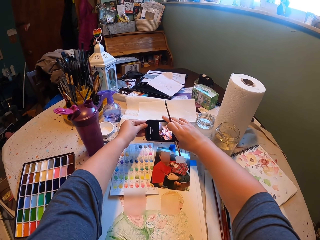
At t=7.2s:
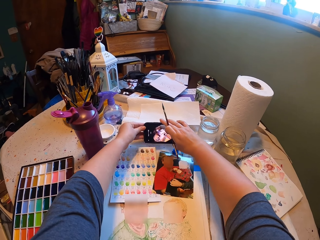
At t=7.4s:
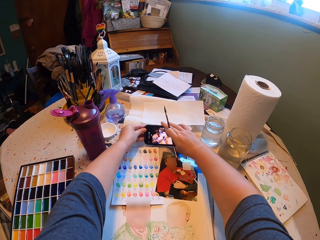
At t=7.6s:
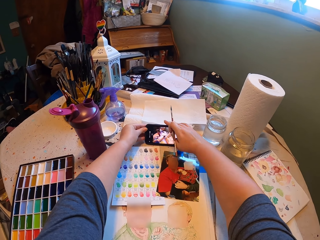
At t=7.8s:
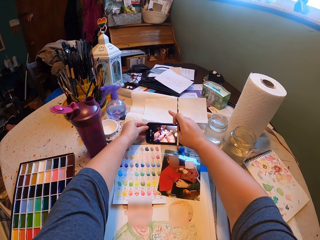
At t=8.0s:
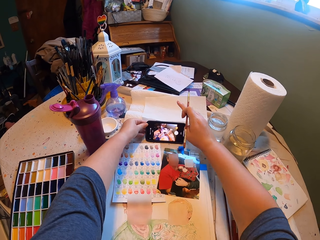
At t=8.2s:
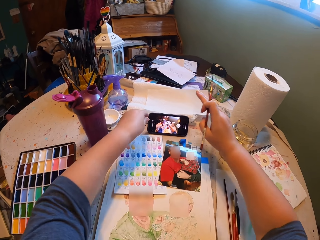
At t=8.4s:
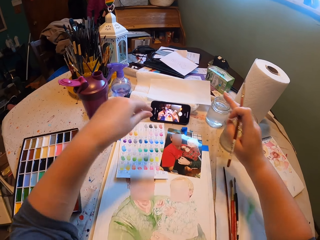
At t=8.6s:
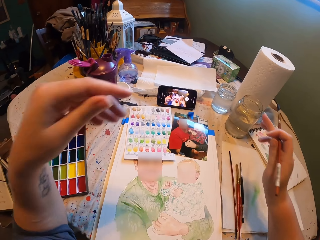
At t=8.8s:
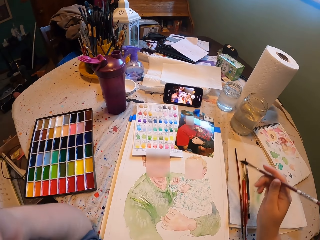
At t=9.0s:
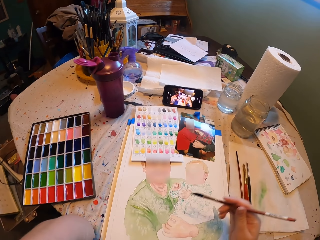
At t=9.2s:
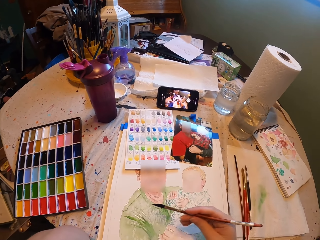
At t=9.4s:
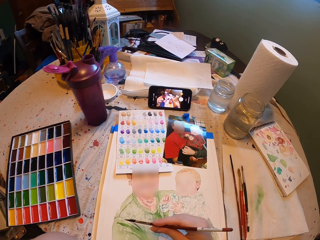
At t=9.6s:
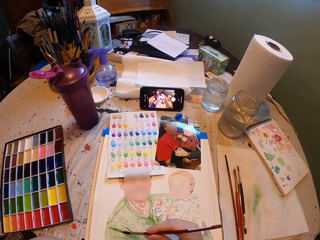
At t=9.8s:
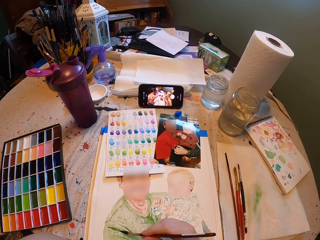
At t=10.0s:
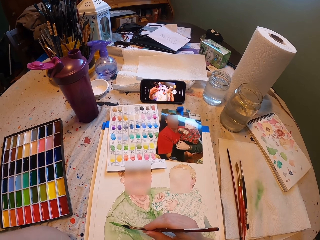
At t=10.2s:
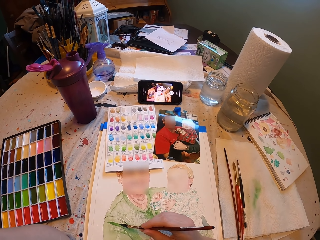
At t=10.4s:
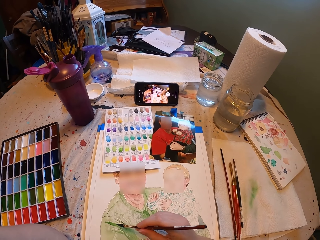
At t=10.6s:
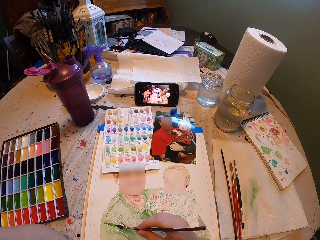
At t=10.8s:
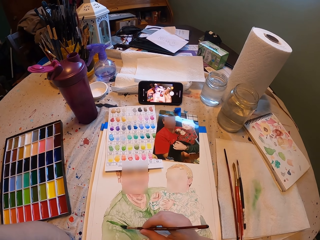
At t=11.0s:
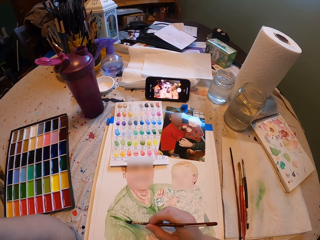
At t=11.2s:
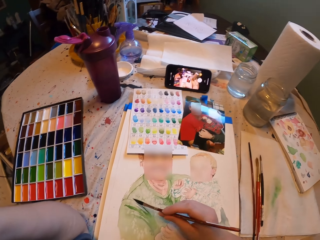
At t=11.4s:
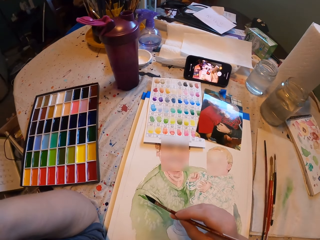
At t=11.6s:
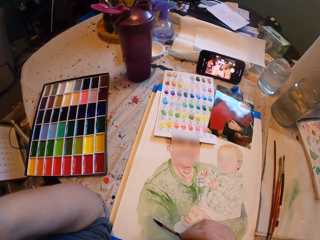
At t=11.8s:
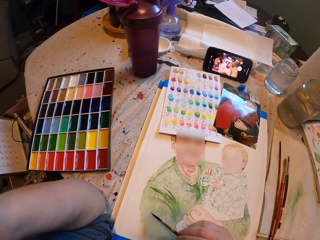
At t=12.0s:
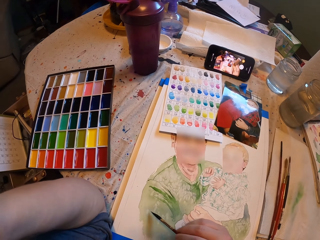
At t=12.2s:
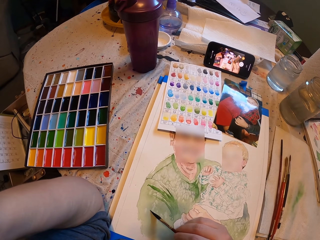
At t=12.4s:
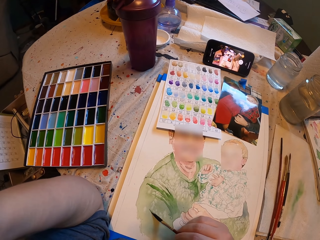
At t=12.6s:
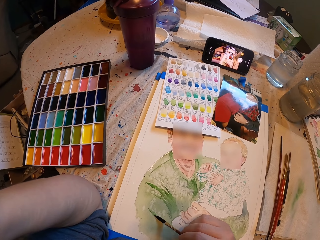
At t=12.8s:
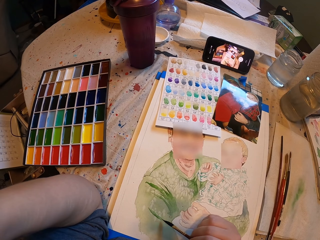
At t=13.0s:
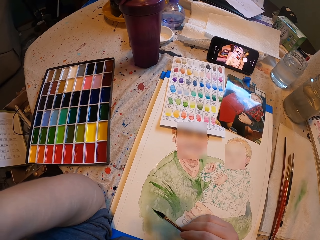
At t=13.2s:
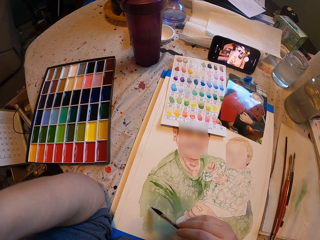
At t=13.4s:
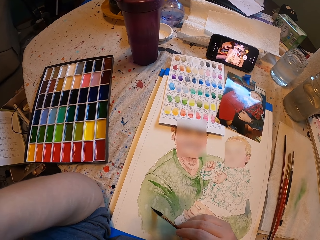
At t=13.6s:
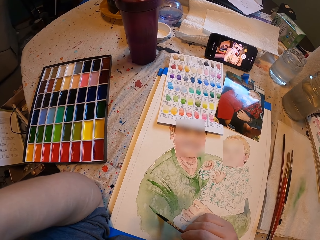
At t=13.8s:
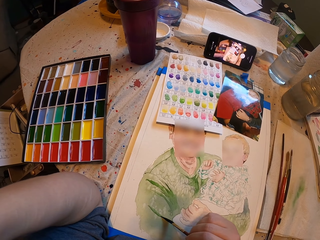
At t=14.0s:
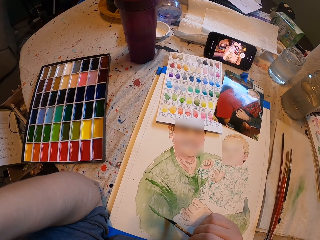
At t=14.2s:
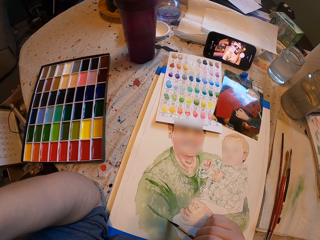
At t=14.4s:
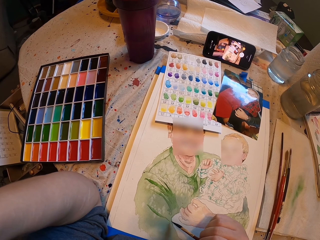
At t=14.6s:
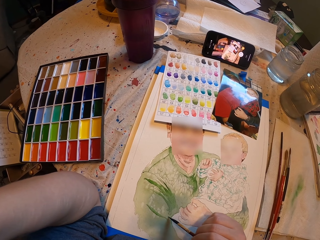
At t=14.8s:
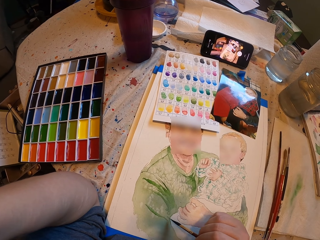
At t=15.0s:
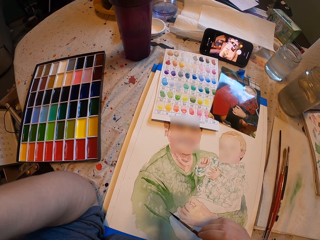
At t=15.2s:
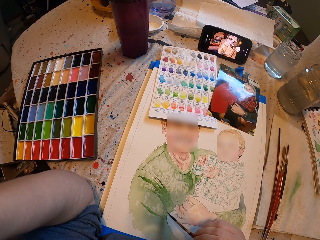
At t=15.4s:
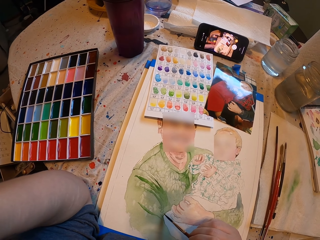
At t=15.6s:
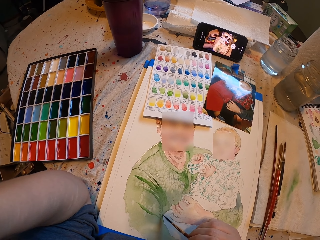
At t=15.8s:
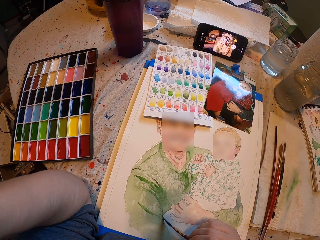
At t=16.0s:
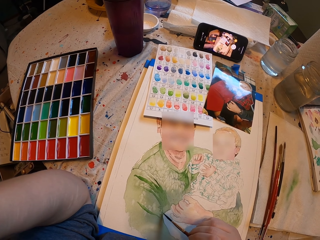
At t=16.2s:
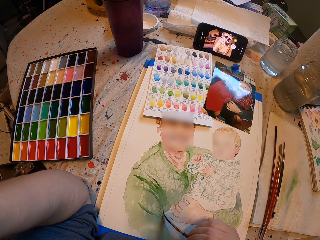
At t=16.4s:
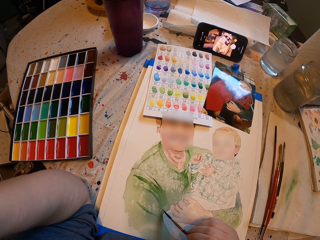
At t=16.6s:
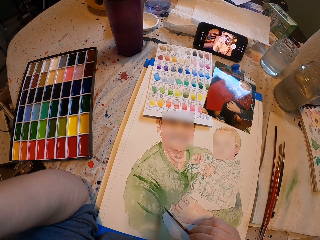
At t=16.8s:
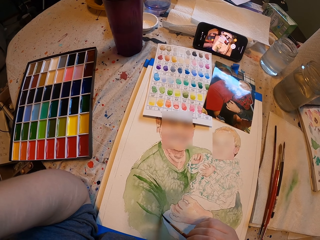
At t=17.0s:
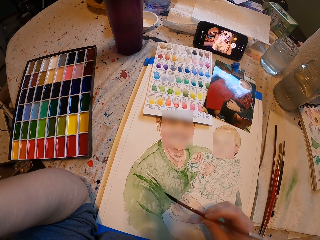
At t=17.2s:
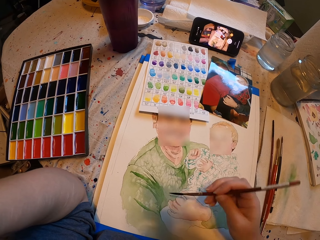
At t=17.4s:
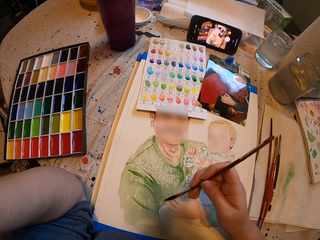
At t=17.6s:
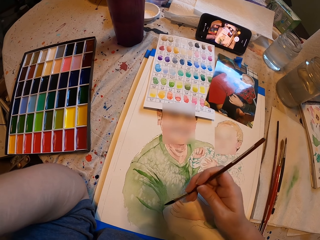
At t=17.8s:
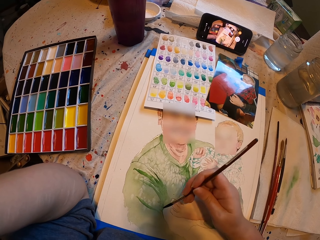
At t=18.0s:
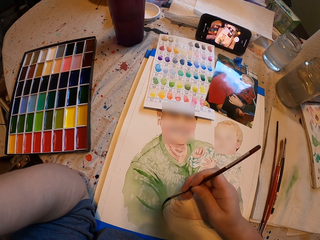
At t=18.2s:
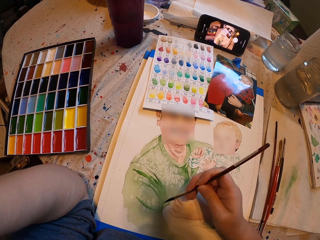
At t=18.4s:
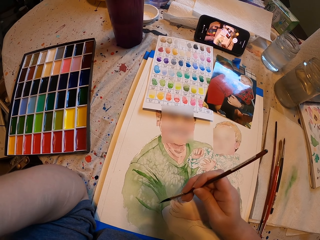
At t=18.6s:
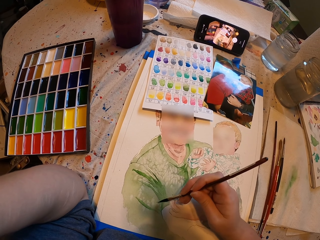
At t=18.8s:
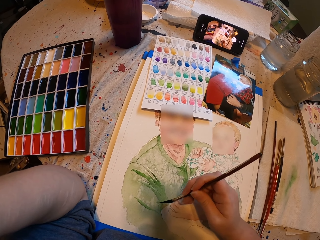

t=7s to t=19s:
The camera wearer puts the cellphone on the table. They touch something. They paint a drawing.

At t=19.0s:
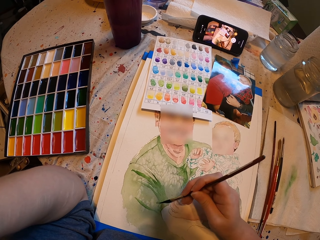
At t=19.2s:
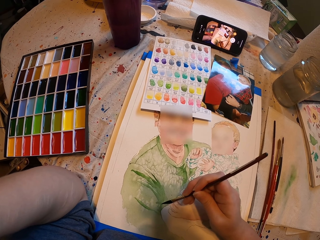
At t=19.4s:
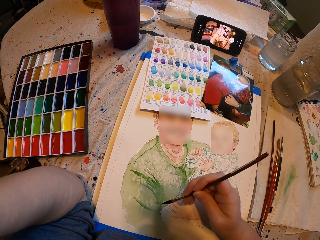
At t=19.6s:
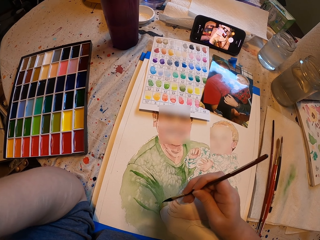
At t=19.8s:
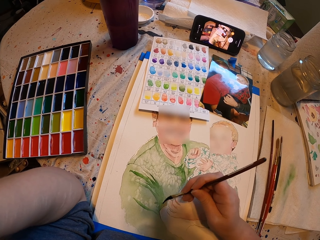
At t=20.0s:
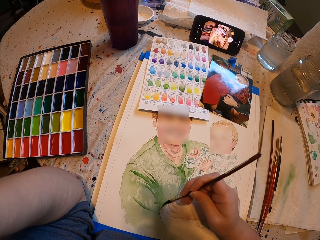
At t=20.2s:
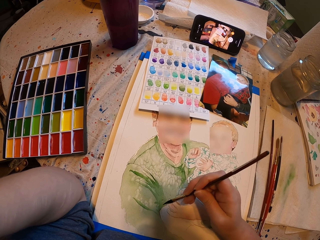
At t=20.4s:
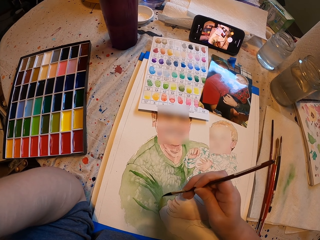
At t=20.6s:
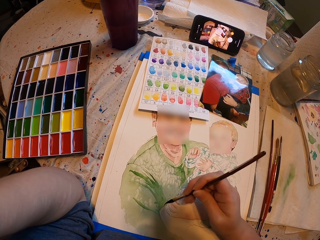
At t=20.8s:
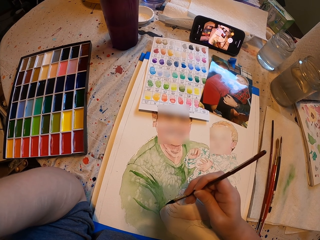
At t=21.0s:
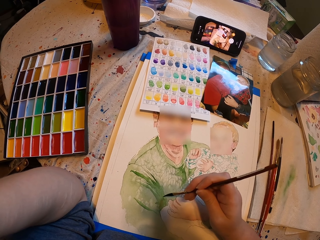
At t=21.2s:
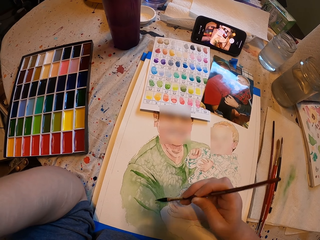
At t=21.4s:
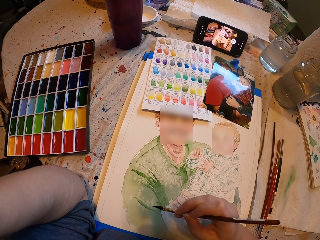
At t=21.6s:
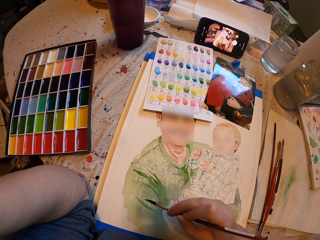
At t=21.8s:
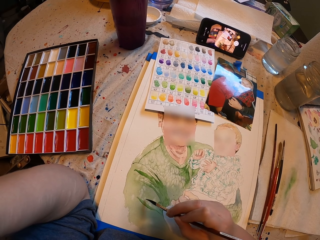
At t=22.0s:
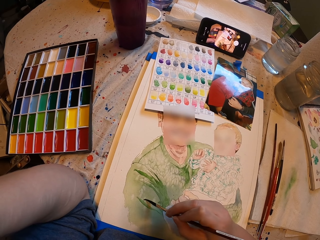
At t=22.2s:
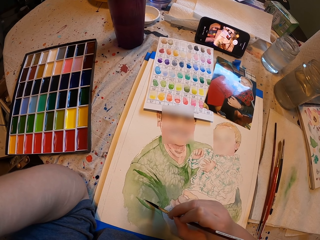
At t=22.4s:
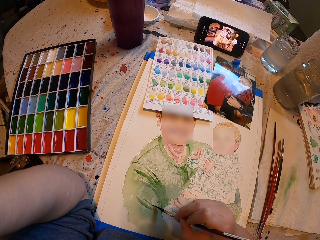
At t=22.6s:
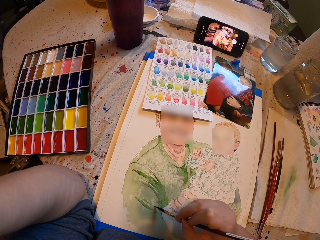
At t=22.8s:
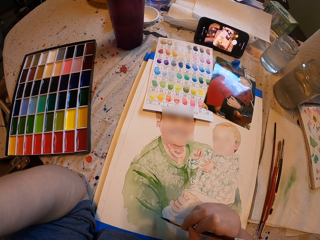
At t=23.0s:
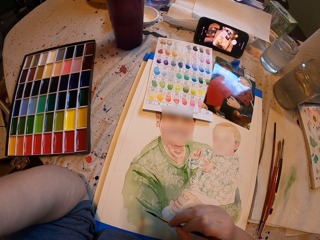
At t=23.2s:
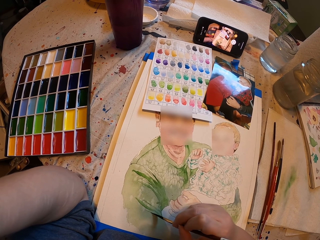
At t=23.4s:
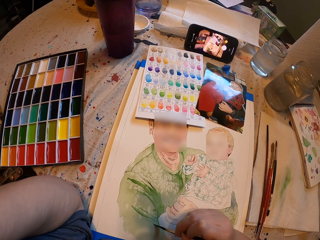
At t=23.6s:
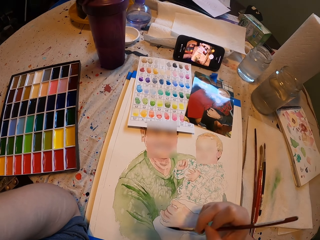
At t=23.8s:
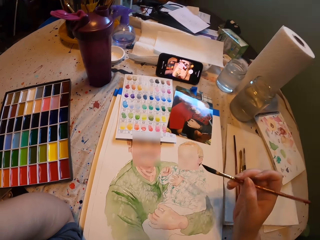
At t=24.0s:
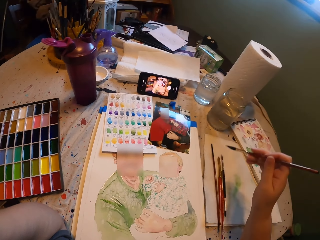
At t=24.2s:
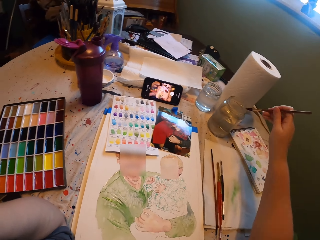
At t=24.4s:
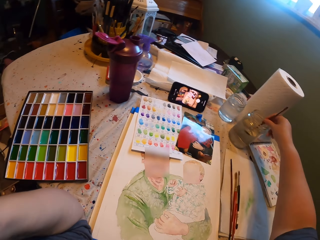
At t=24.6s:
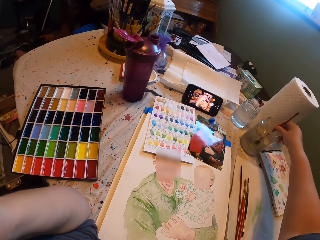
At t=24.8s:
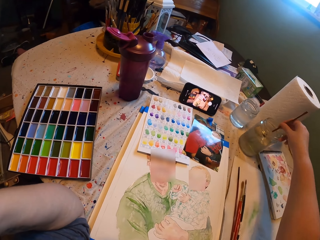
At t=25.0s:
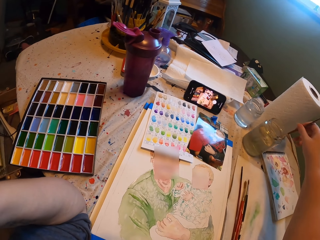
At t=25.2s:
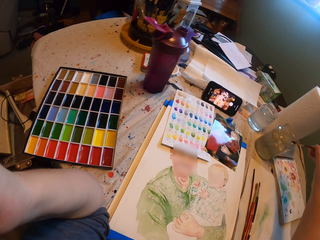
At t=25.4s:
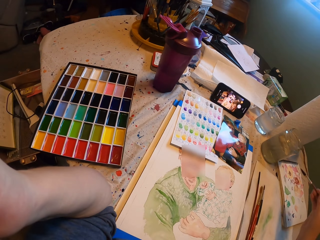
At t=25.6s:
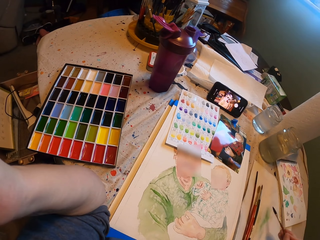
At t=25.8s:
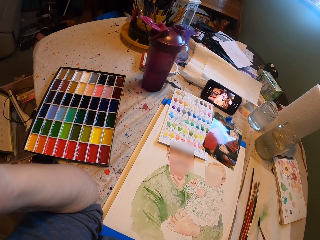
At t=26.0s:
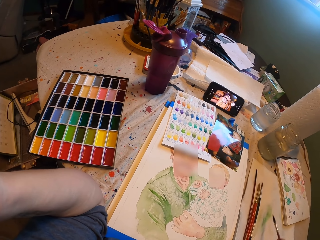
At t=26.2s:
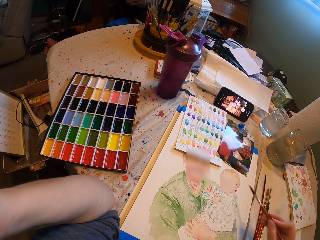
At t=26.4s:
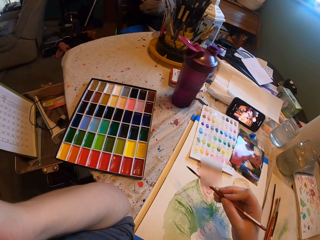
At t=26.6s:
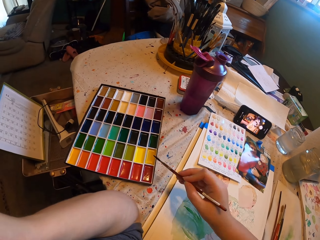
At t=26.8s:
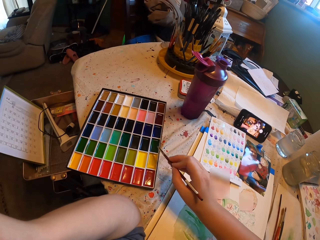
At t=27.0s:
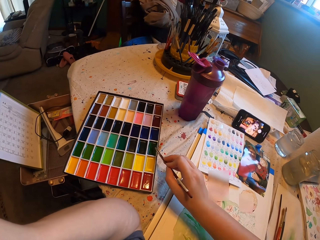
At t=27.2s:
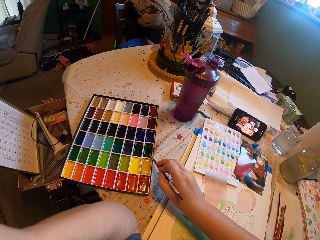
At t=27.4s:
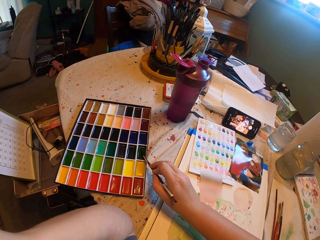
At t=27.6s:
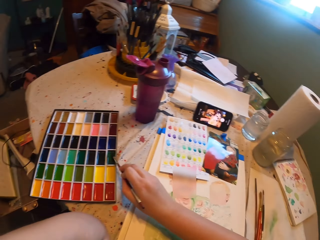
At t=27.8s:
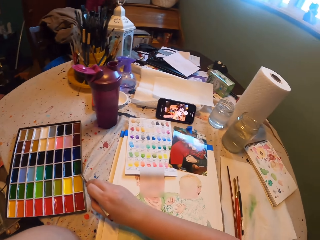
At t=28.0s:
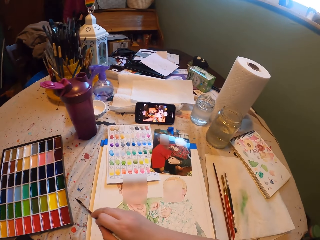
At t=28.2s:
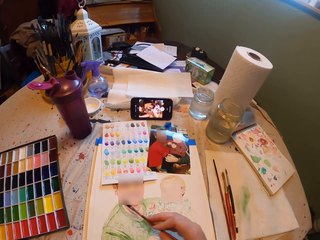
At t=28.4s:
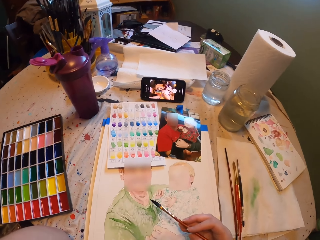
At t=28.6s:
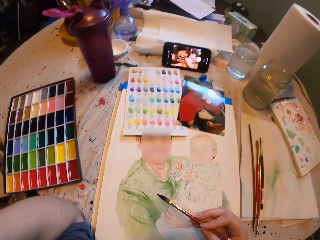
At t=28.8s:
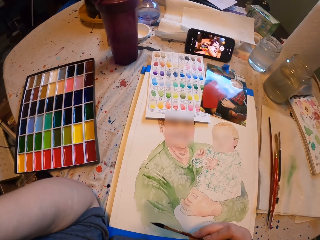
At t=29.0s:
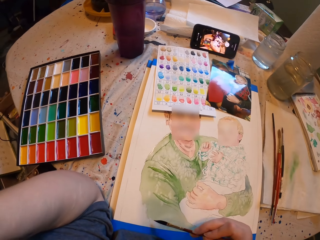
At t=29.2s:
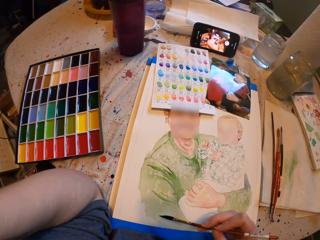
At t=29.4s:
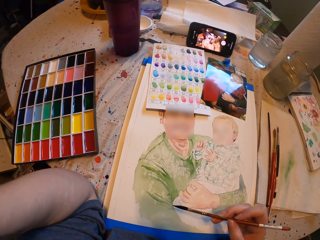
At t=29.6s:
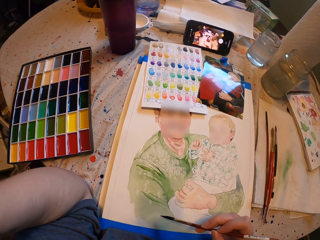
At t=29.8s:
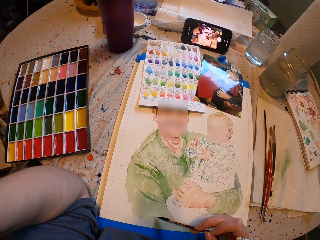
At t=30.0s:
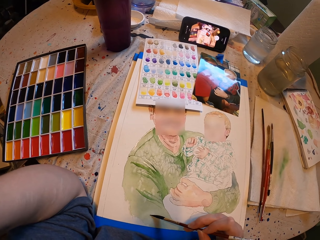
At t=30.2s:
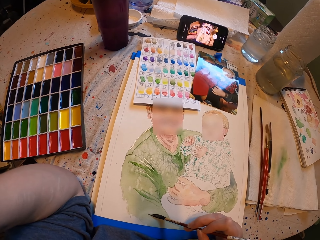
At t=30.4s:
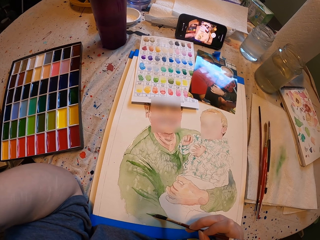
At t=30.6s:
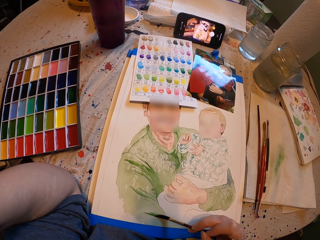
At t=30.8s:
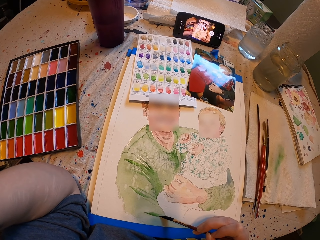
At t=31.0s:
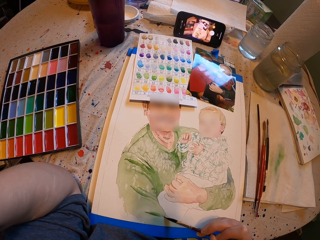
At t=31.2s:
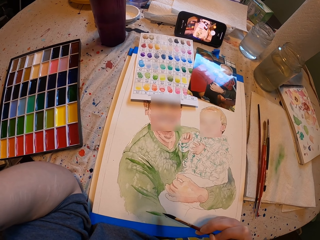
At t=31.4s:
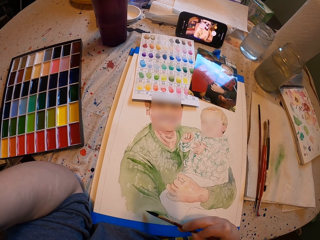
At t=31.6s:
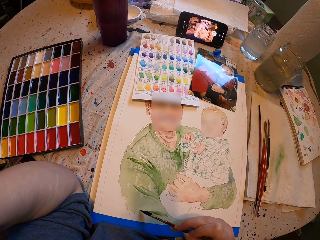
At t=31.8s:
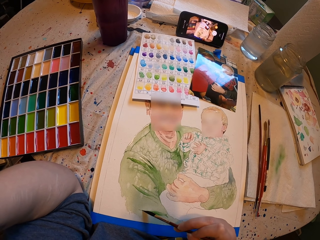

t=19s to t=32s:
The camera wearer dips the paint brush in water. They remove excess water, rub the paintbrush on a paper, and dip the brush in the paint. They put the paintbrush on the paint palette. They paint a drawing.
